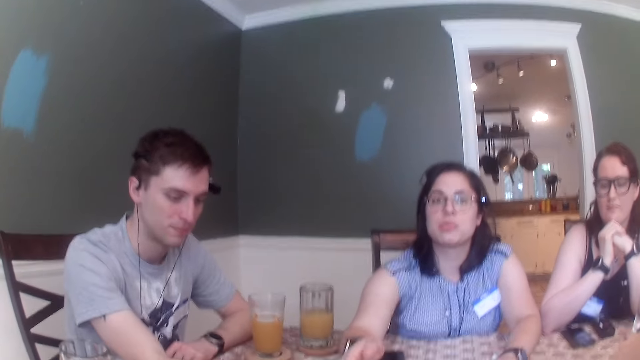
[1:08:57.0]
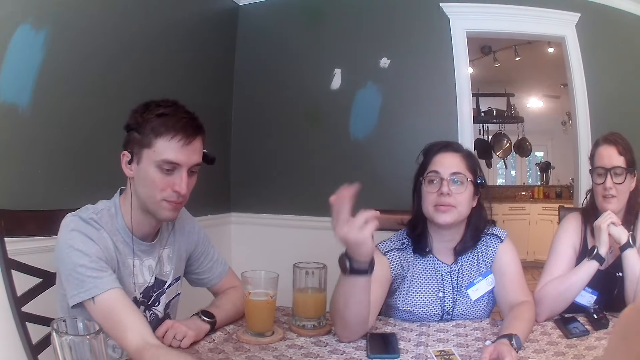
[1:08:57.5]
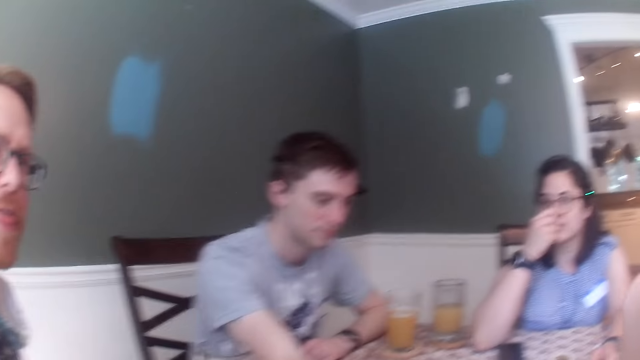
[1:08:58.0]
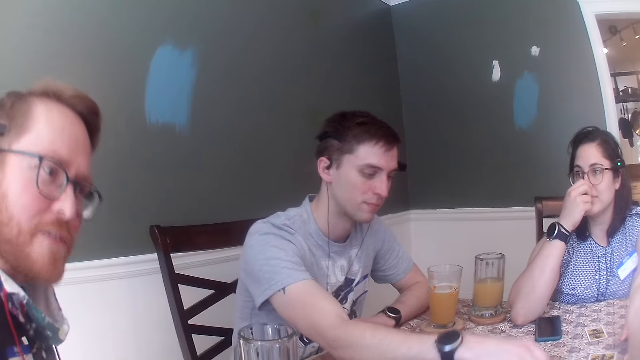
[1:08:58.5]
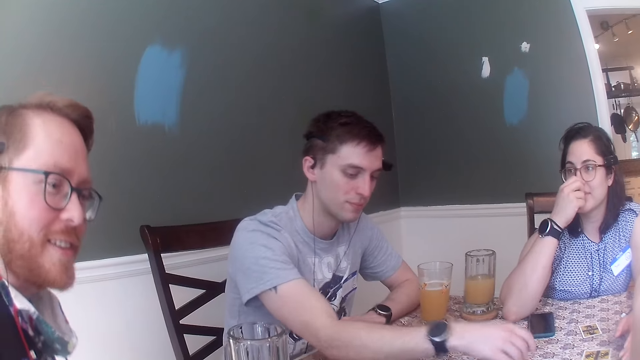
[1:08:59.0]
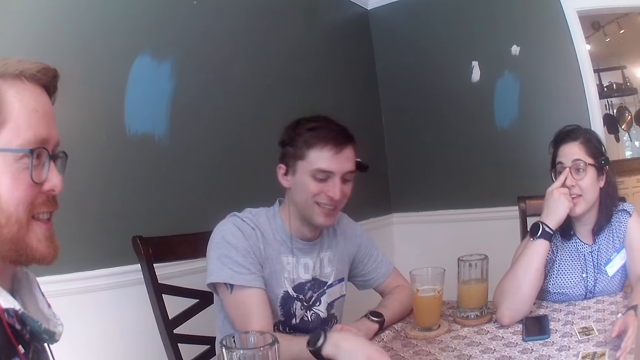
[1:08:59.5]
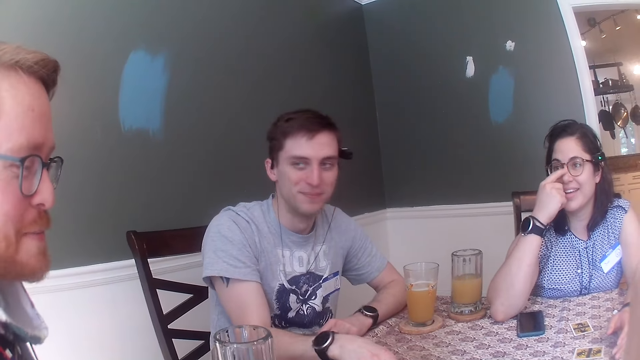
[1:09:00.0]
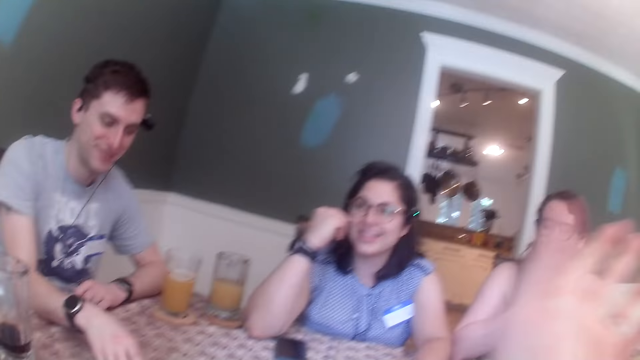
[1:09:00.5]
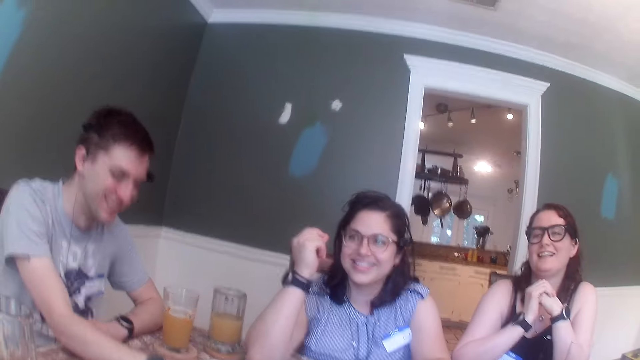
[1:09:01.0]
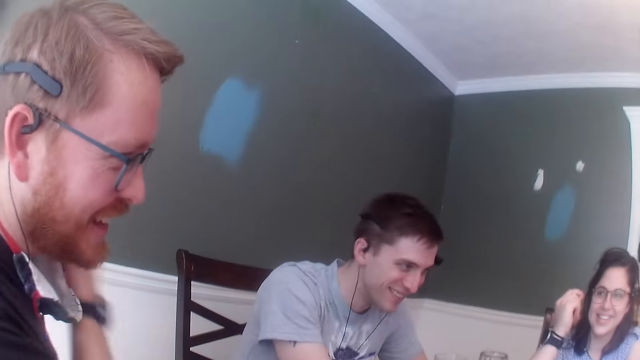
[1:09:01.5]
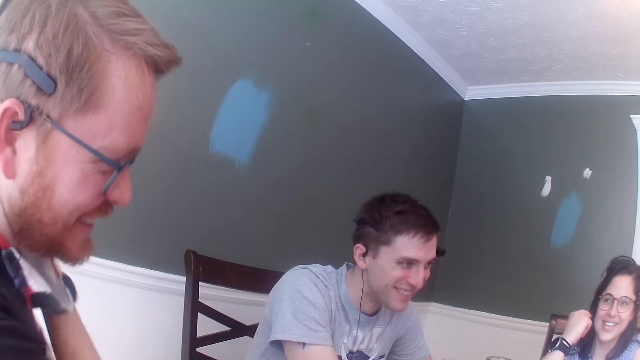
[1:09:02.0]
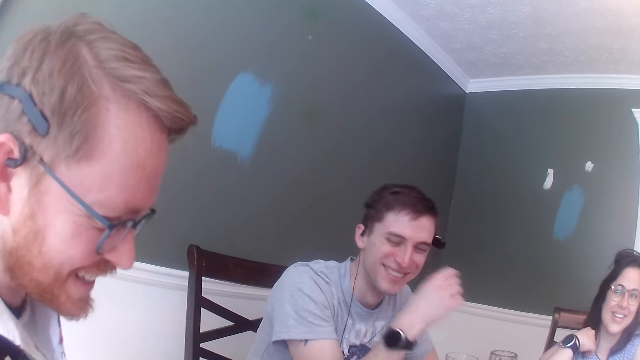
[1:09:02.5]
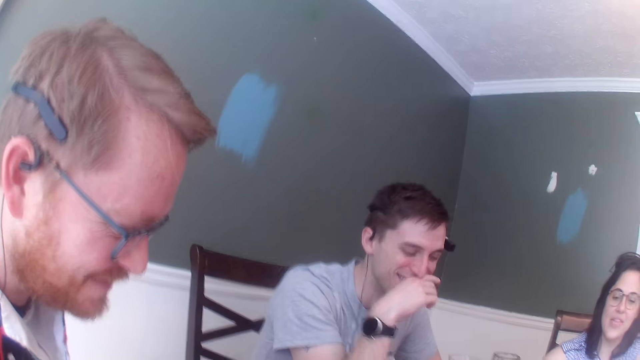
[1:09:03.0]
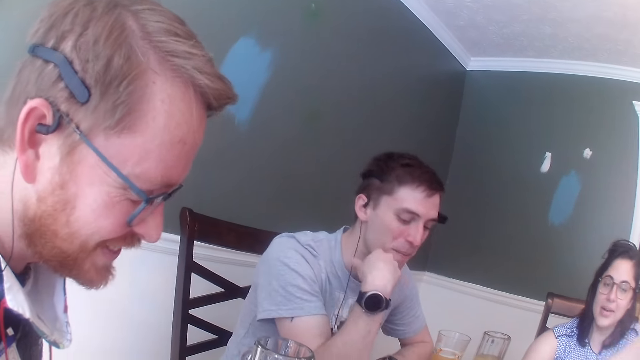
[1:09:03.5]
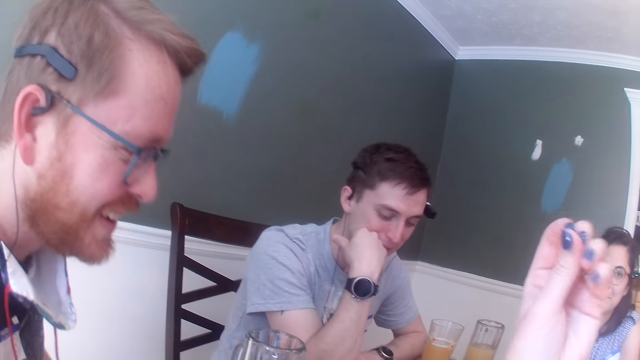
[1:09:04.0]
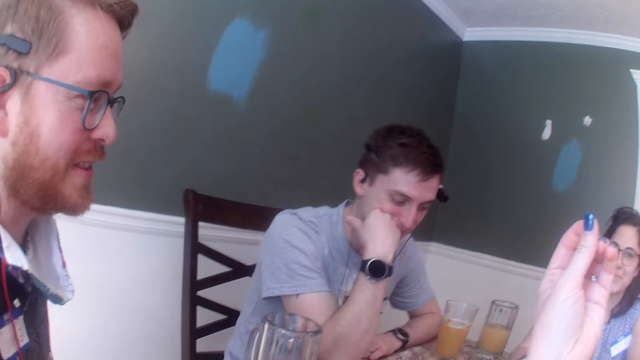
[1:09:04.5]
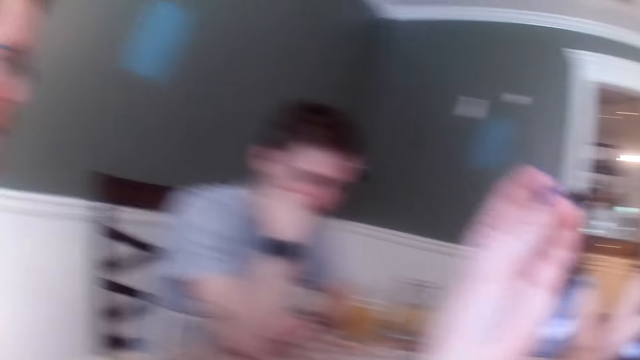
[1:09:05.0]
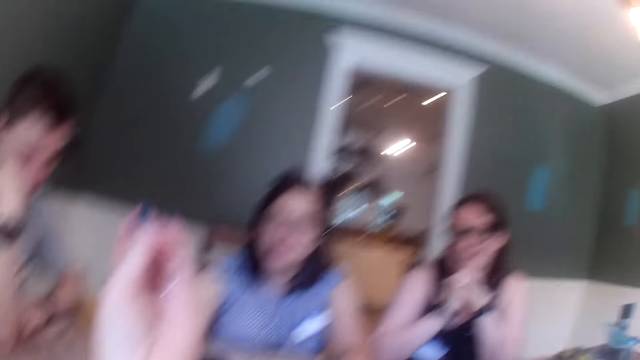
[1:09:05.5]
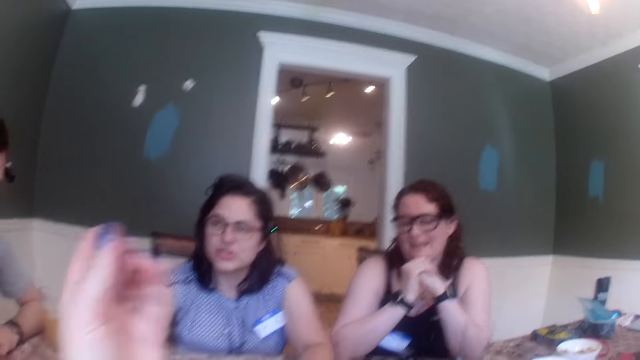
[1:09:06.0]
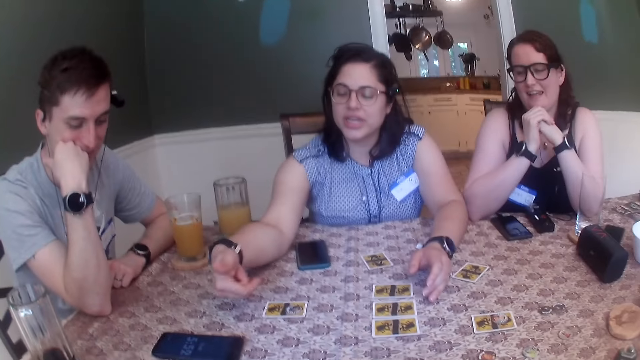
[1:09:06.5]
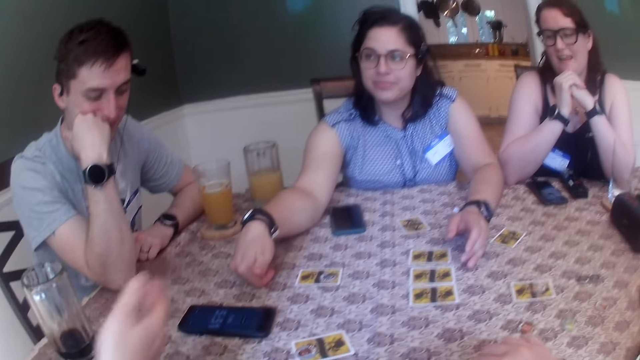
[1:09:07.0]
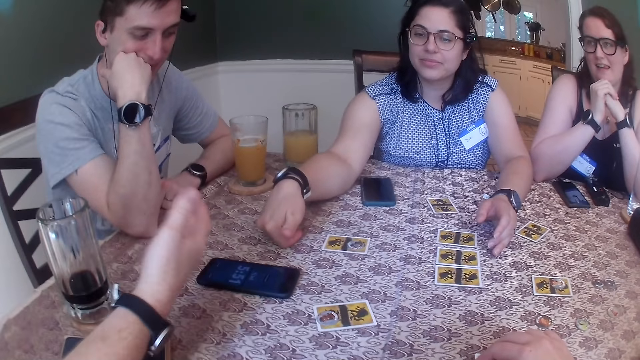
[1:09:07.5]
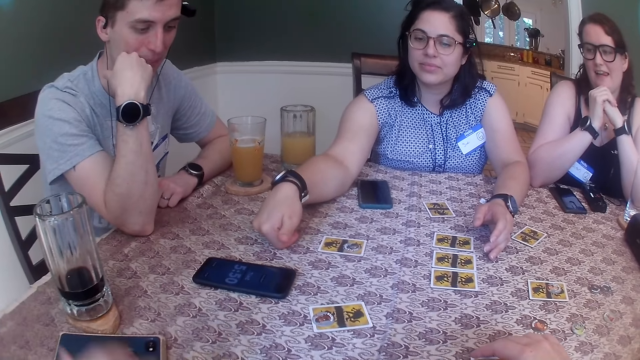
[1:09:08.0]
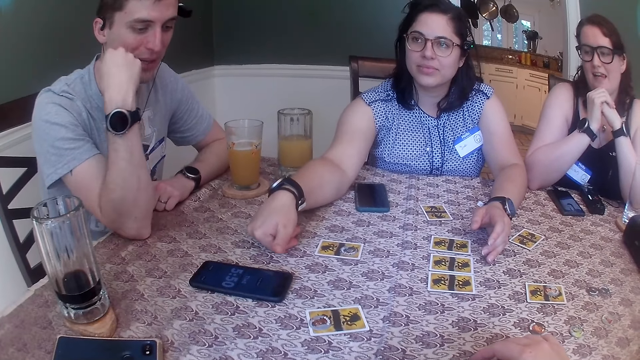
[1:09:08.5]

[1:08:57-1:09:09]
The man drops the card token from the table with his right hand. The woman touches a pair of glasses on her face with her right hand. The man holds the card. The camera wearer converses with a group of people.

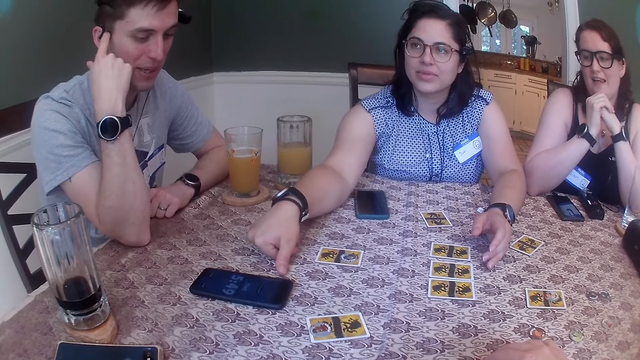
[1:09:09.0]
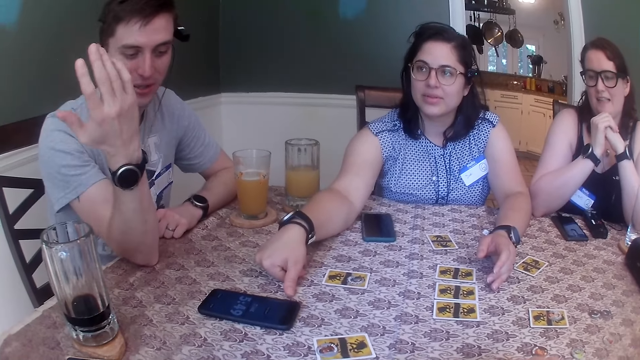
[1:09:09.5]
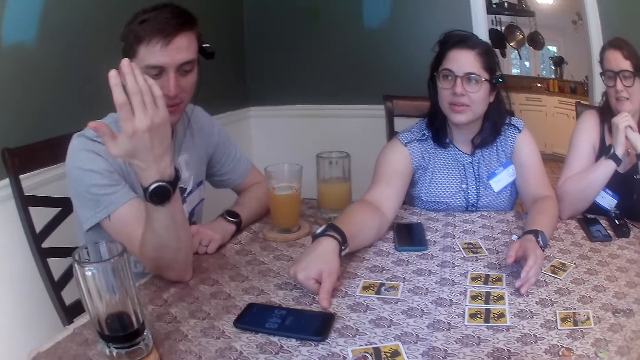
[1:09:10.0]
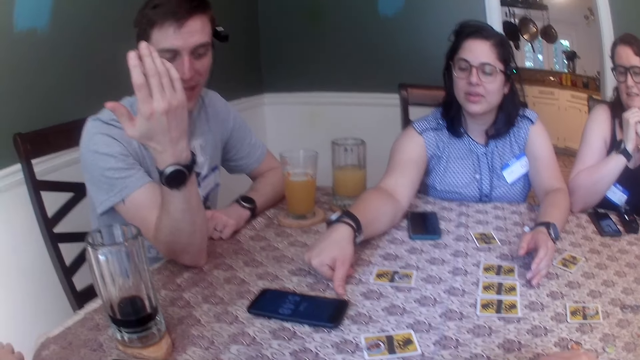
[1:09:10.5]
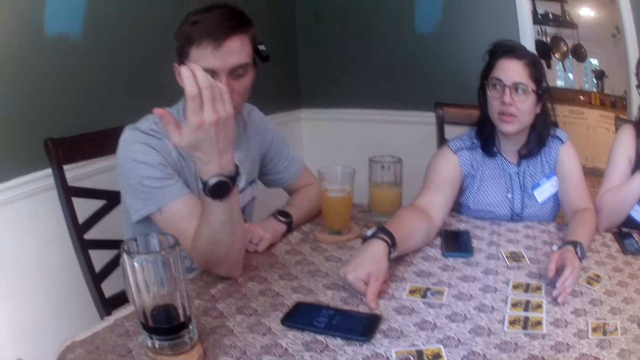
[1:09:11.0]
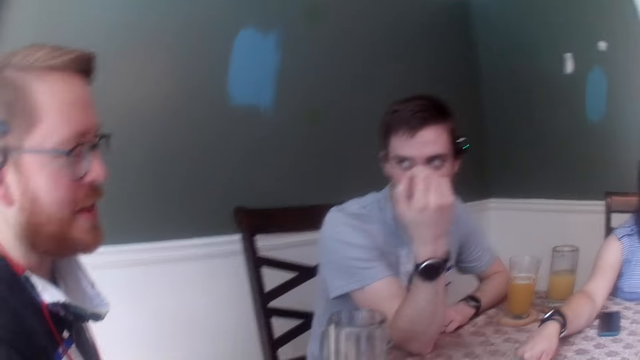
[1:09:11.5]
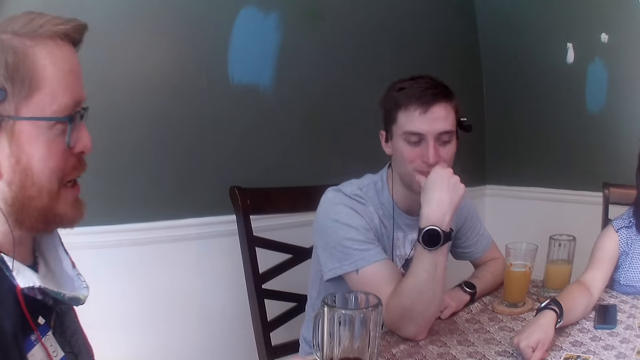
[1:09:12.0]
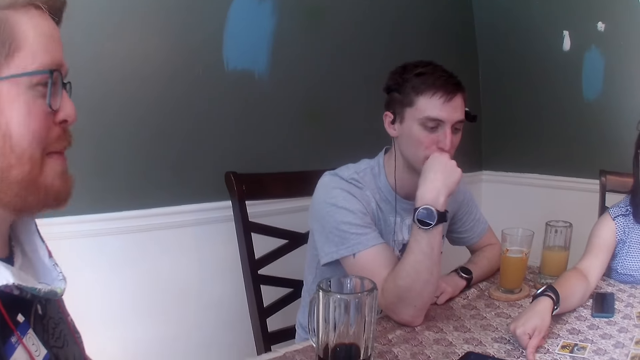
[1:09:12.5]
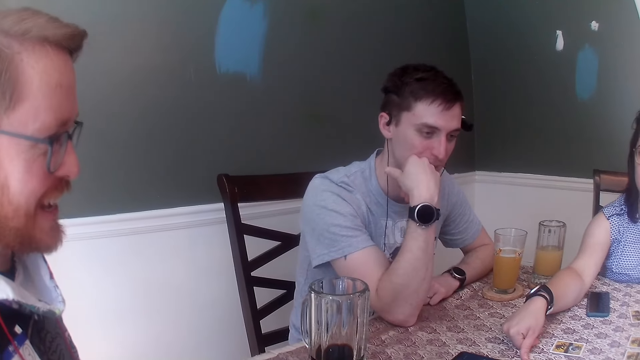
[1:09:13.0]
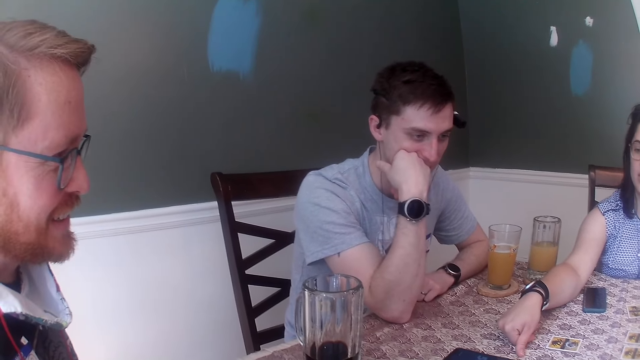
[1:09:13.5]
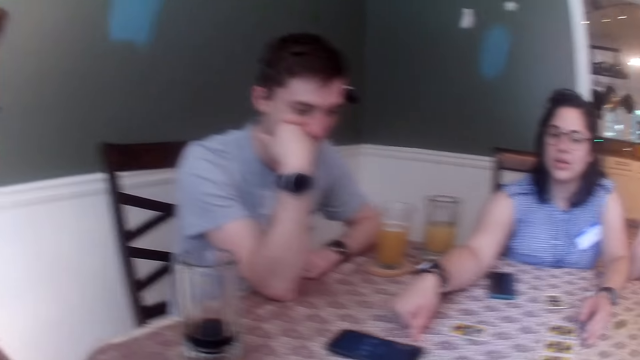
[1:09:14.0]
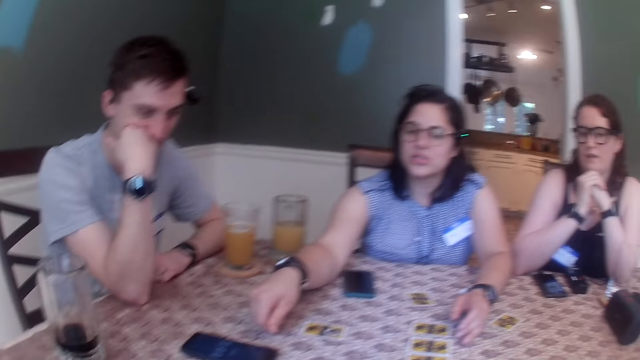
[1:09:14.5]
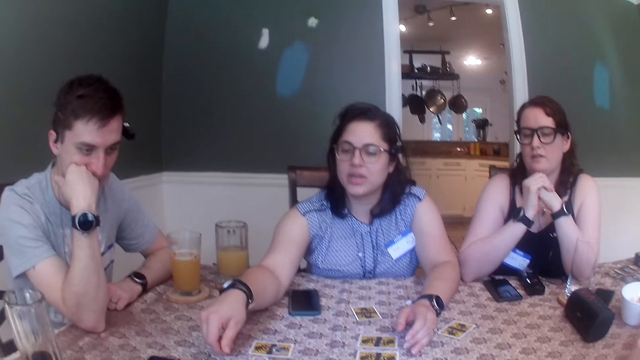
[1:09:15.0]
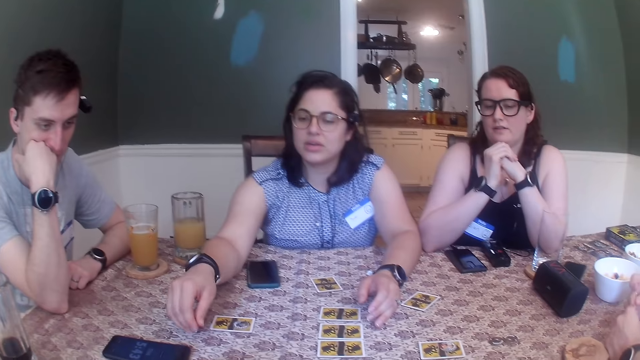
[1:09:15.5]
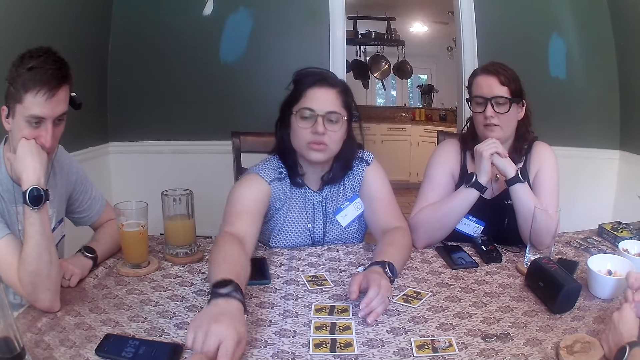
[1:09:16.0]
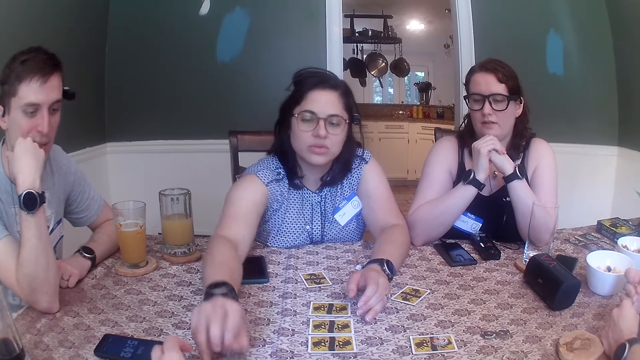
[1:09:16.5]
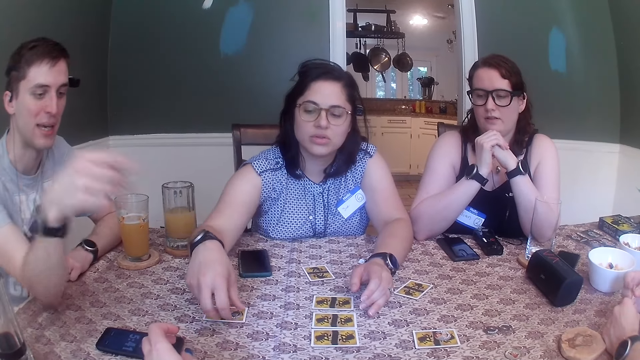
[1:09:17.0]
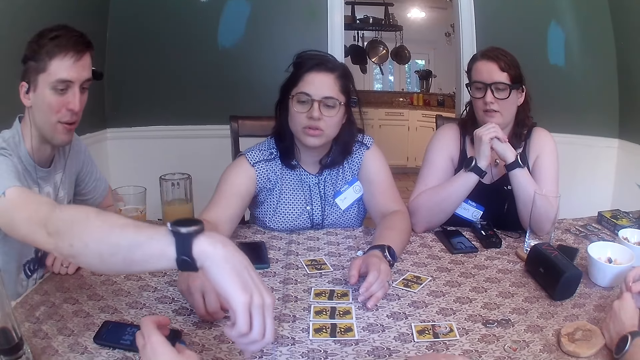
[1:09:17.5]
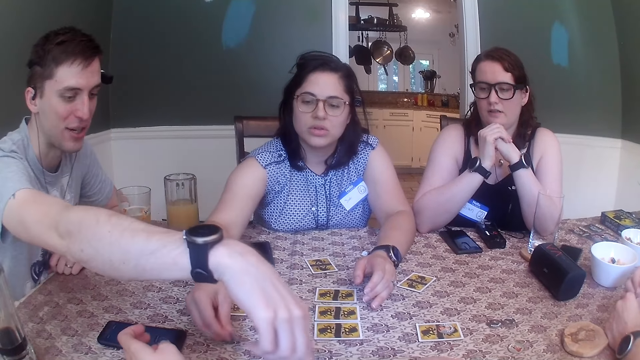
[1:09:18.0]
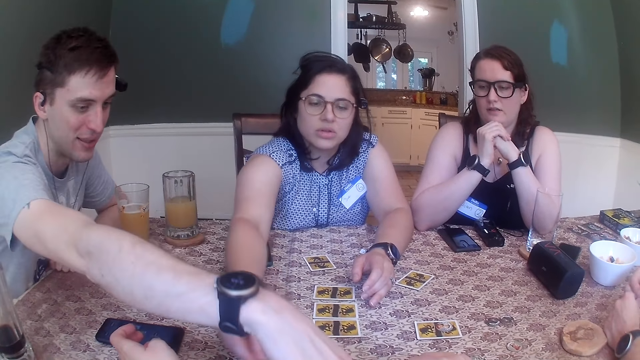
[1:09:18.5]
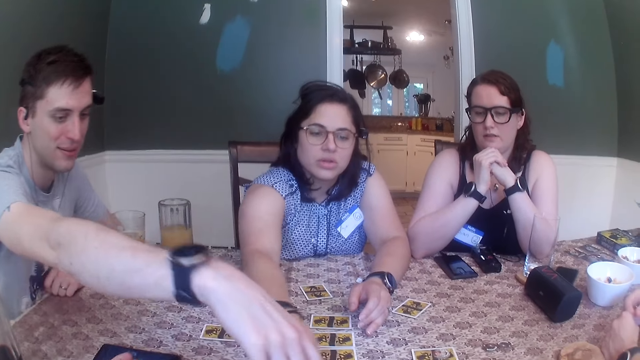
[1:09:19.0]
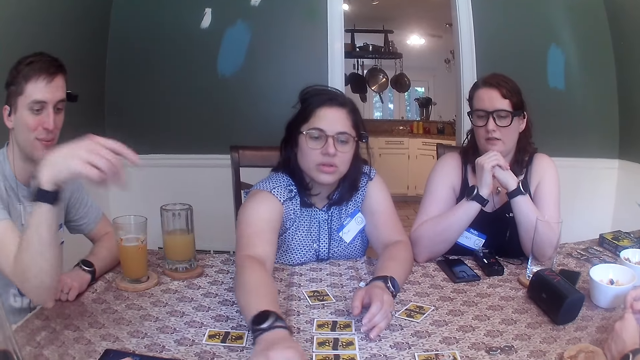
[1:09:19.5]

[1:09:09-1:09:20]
The woman picks the card token from the table with her right hand. The woman holds the card. The woman drops the card token on the table with her right hand.
